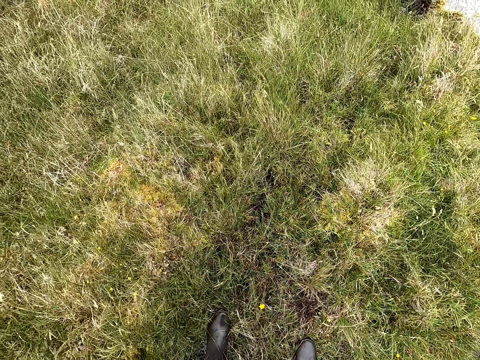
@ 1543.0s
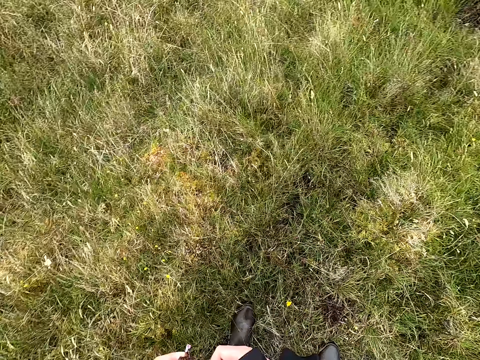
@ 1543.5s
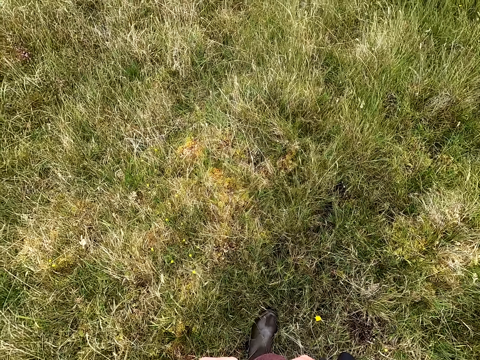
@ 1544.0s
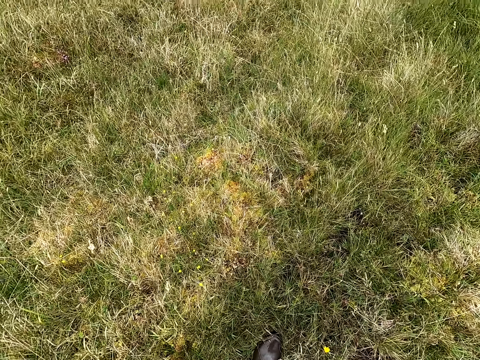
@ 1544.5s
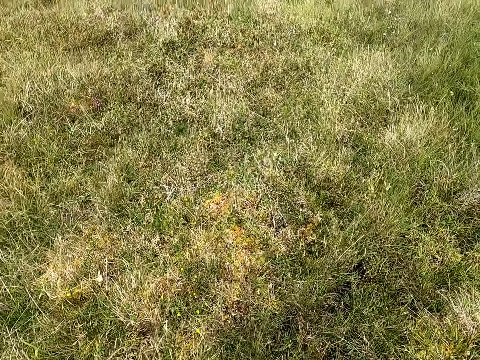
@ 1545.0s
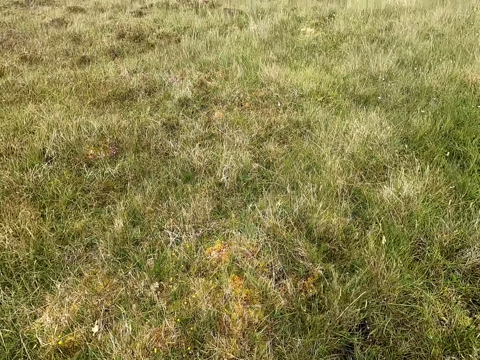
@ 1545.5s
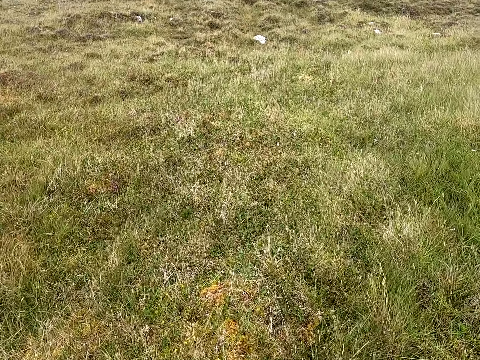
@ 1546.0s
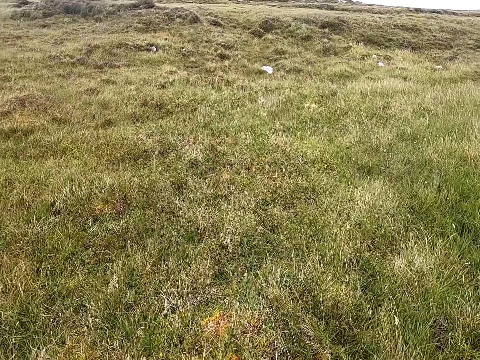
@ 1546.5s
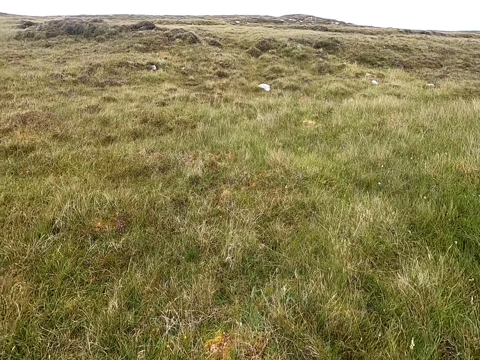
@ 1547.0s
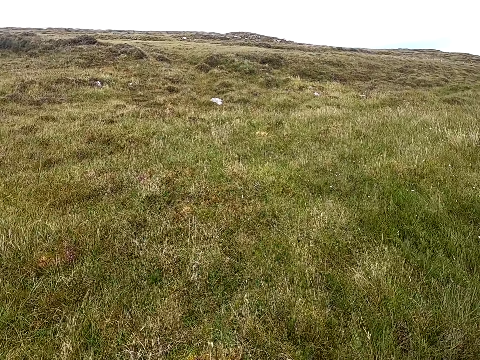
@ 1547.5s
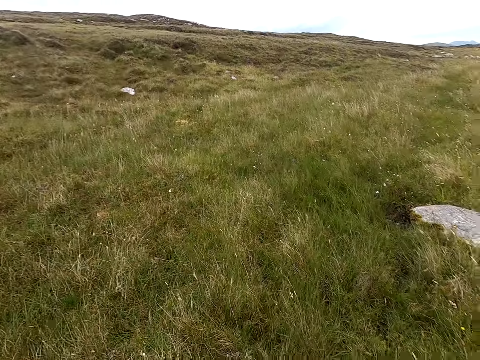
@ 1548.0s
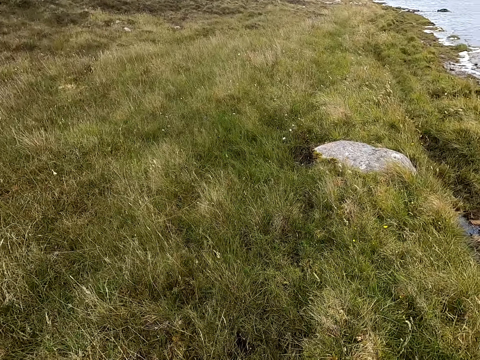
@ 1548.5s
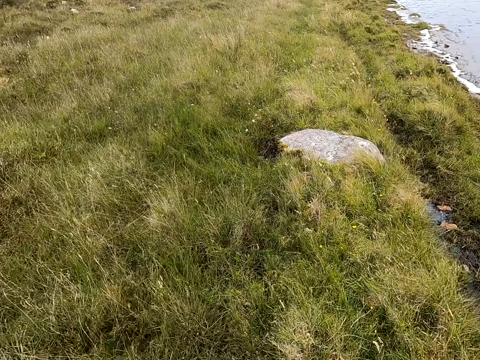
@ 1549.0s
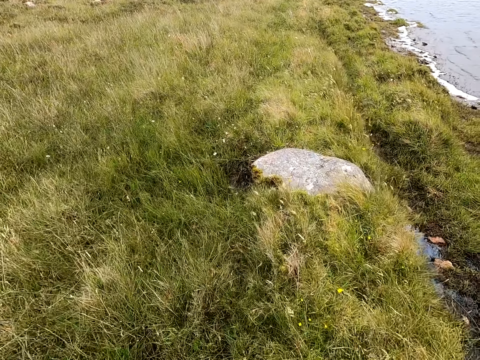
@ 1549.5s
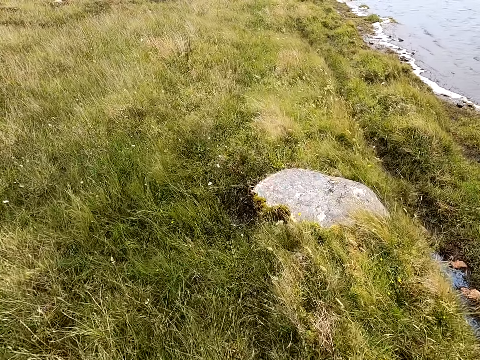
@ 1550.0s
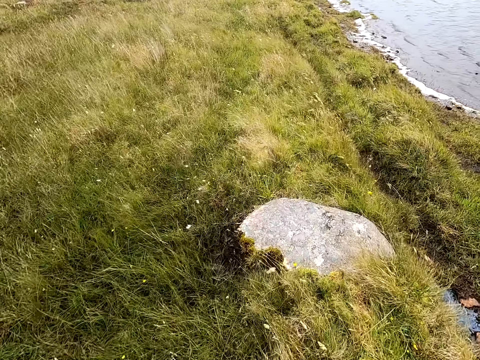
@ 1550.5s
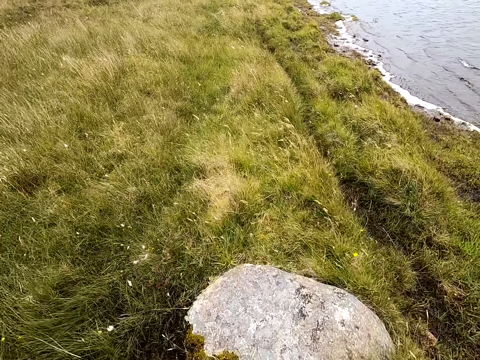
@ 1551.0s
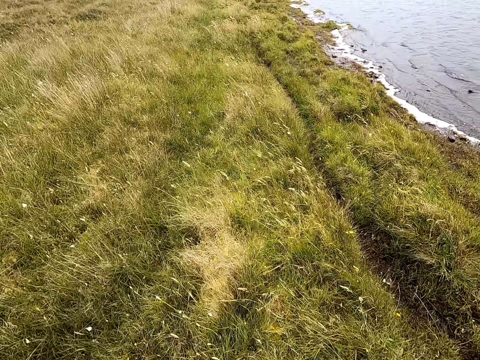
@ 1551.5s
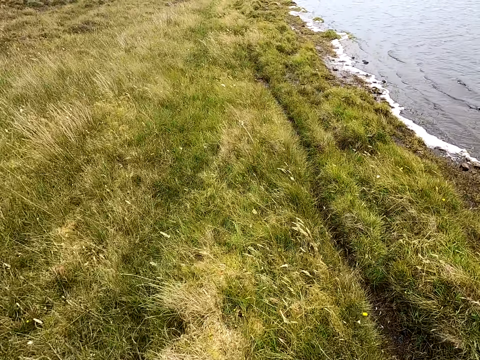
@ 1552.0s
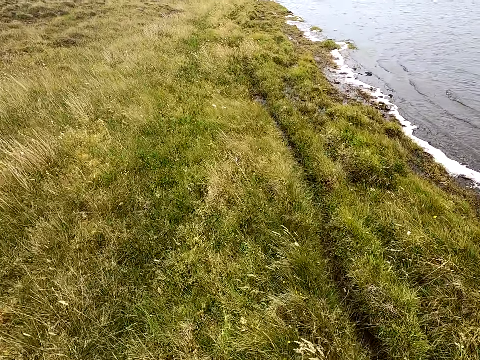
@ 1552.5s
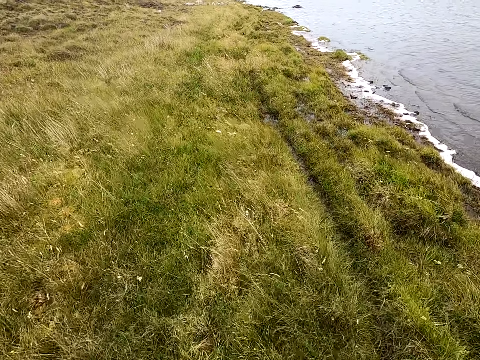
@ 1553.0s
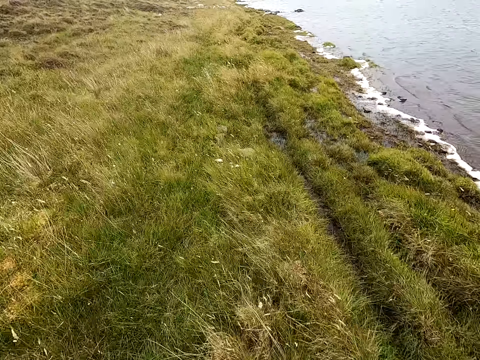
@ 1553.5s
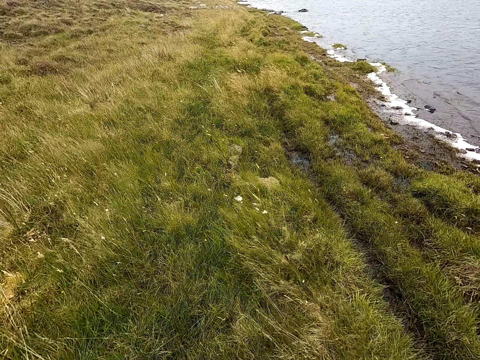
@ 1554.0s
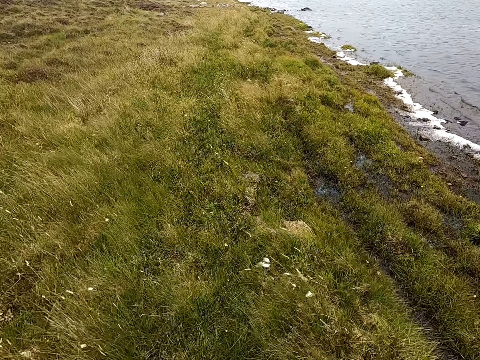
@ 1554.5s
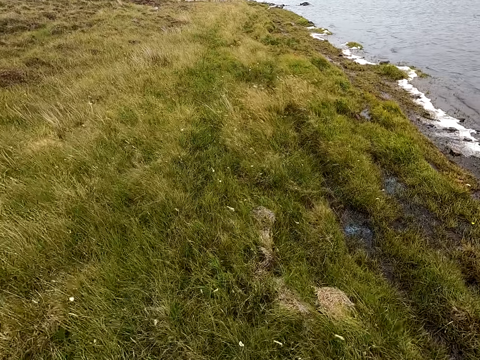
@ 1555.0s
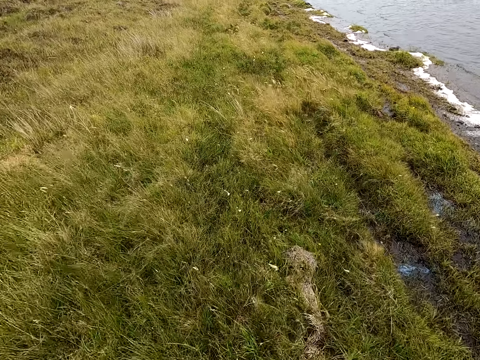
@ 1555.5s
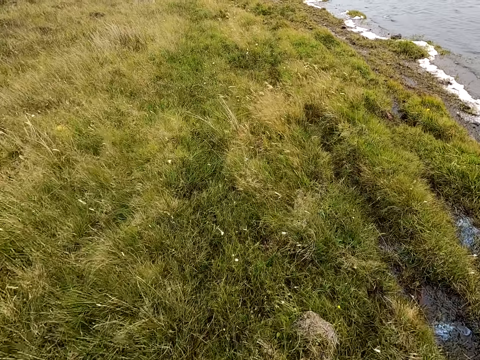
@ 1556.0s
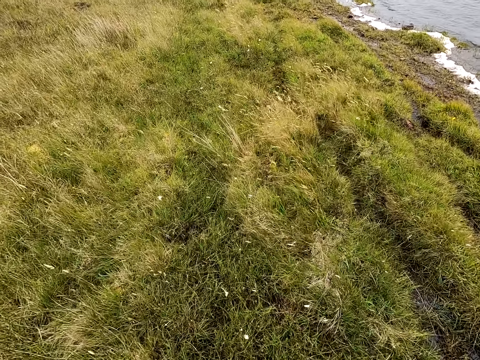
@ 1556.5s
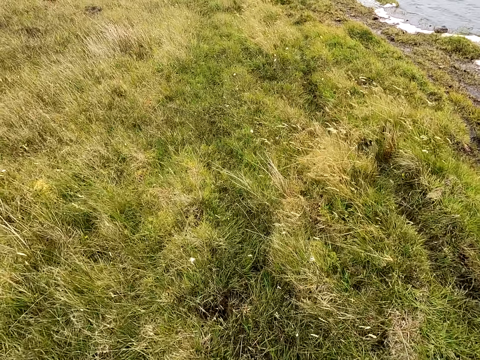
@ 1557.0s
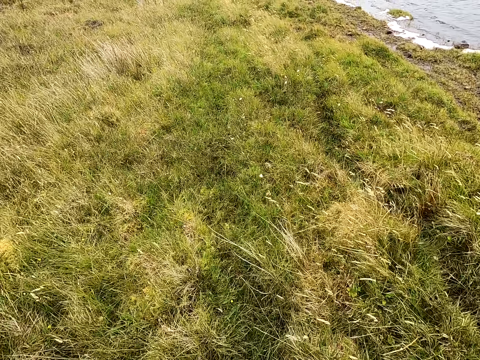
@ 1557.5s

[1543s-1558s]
The camera wearer looks around. They look around again. They hold the plant. They stare around the field. They walk.

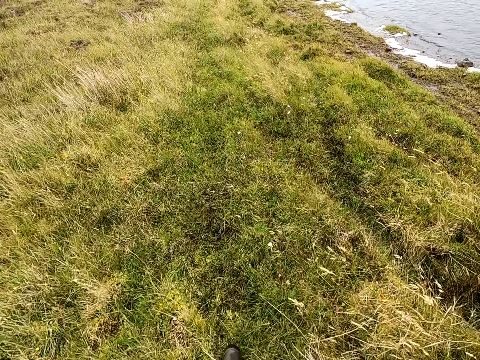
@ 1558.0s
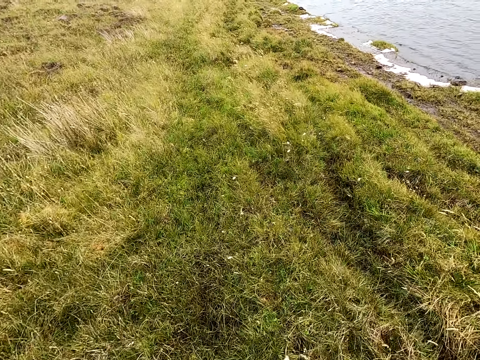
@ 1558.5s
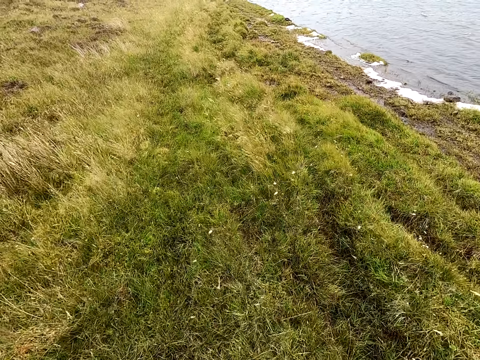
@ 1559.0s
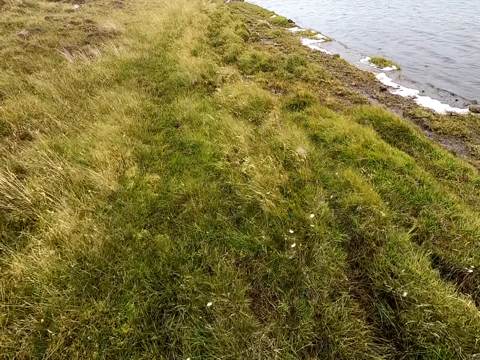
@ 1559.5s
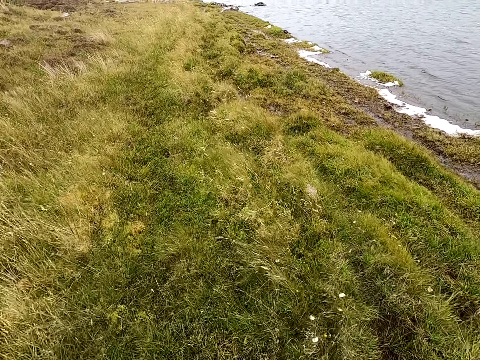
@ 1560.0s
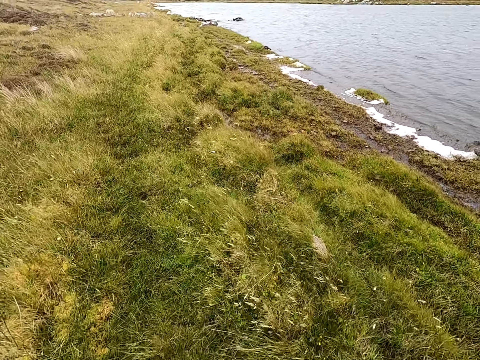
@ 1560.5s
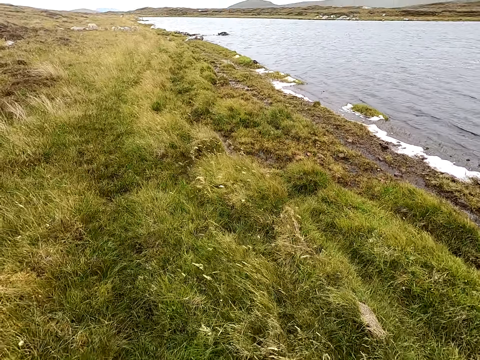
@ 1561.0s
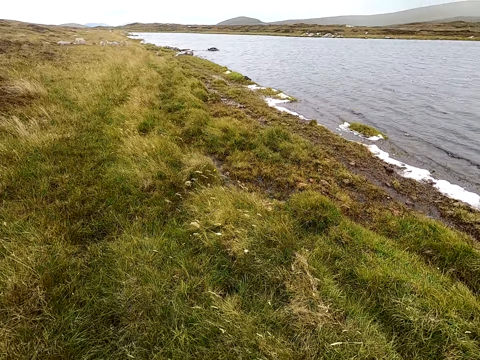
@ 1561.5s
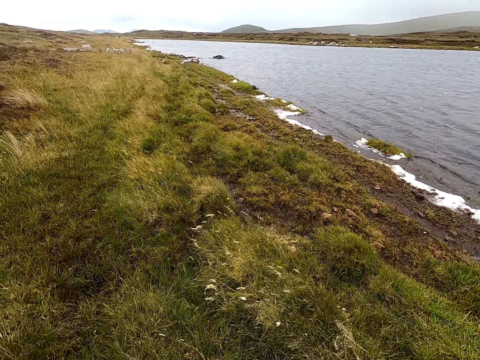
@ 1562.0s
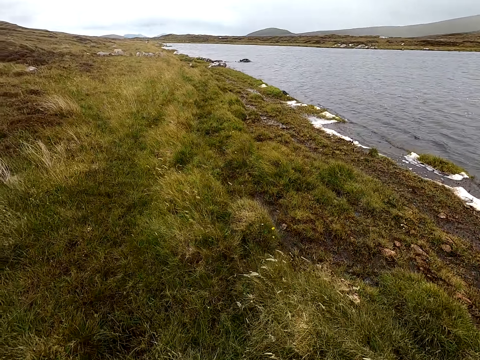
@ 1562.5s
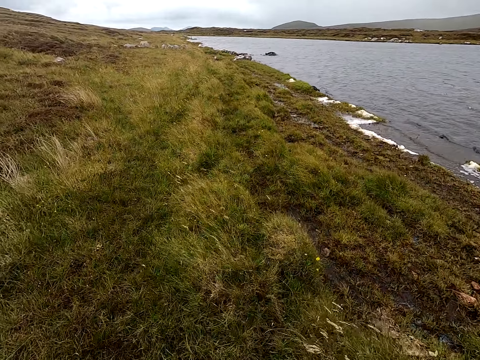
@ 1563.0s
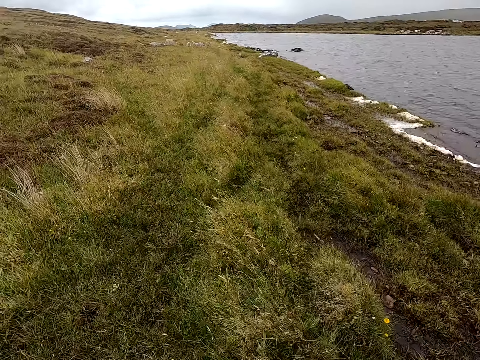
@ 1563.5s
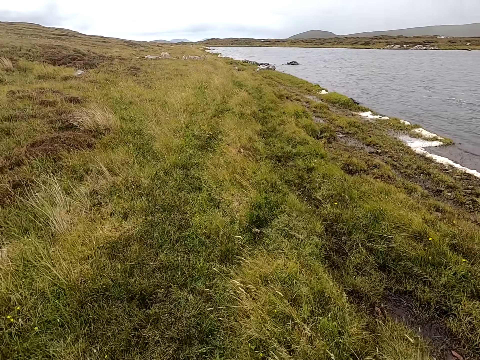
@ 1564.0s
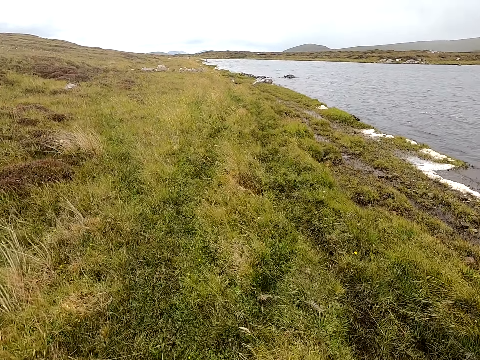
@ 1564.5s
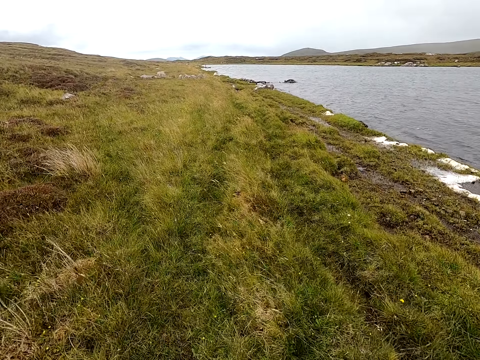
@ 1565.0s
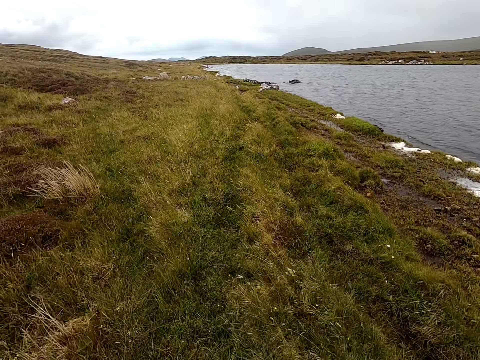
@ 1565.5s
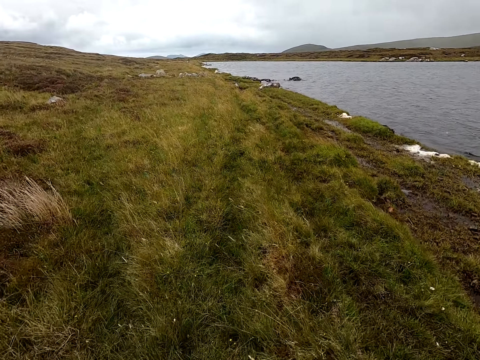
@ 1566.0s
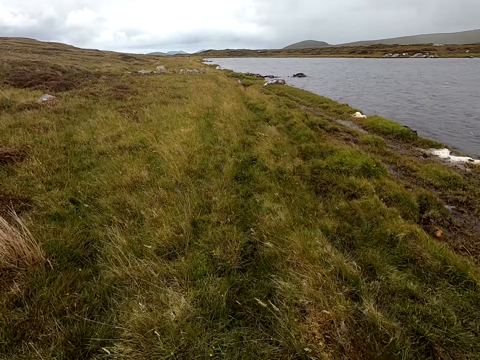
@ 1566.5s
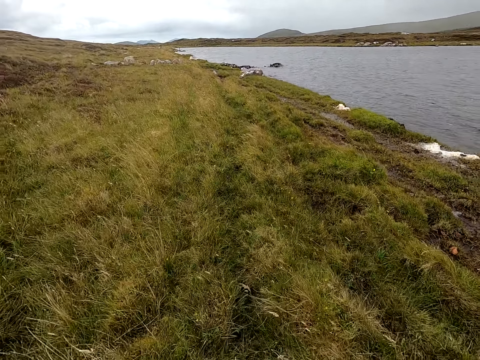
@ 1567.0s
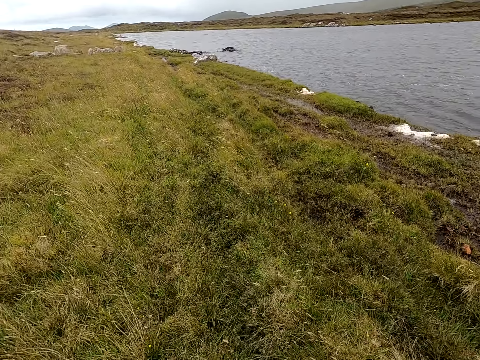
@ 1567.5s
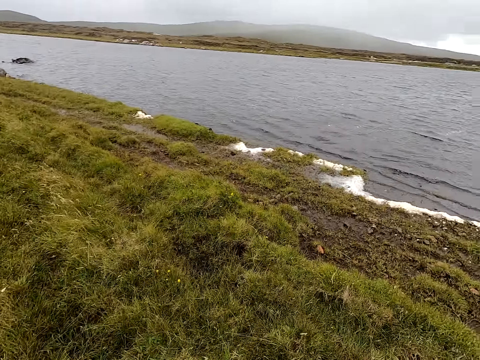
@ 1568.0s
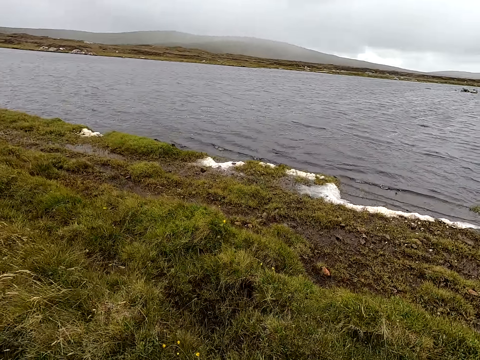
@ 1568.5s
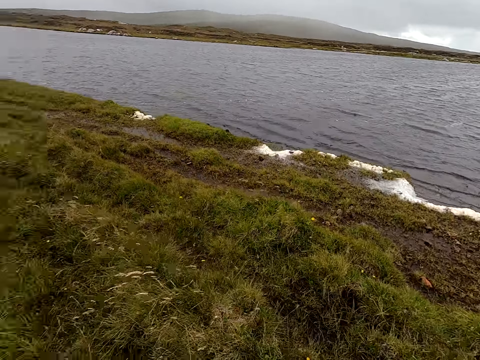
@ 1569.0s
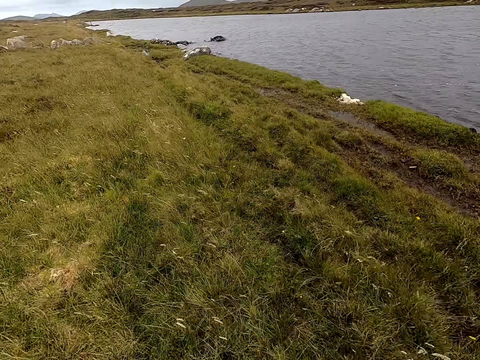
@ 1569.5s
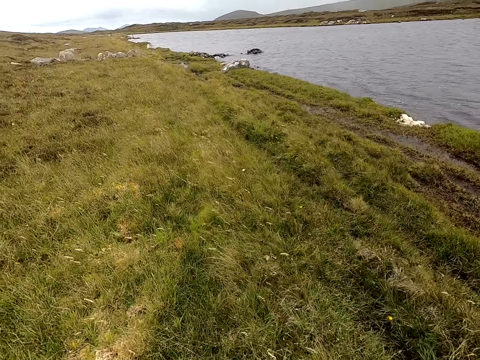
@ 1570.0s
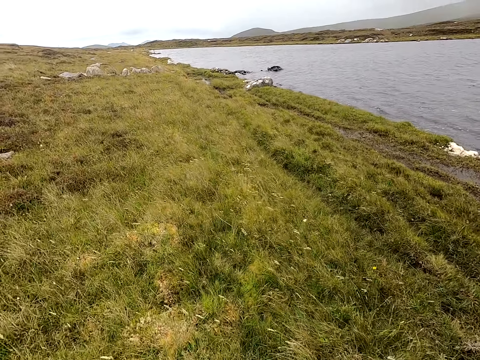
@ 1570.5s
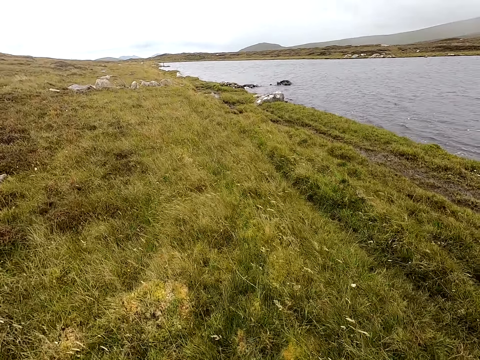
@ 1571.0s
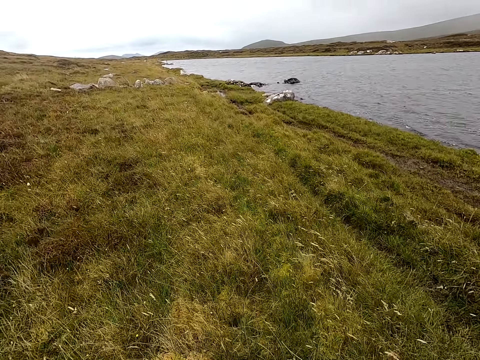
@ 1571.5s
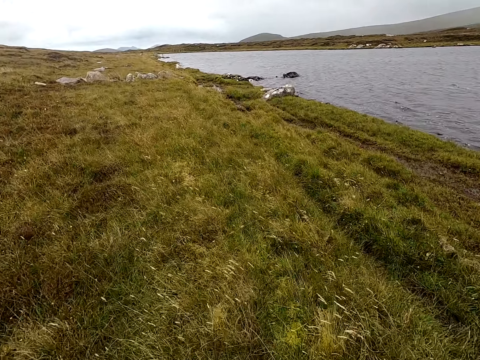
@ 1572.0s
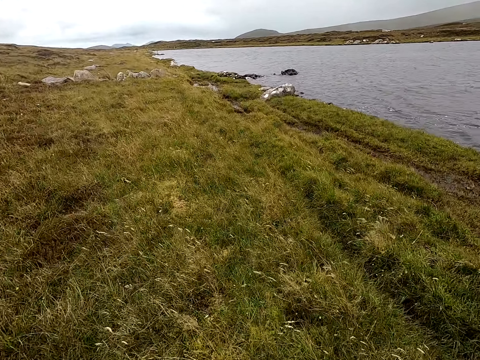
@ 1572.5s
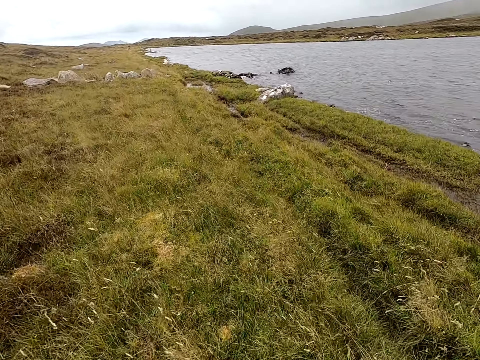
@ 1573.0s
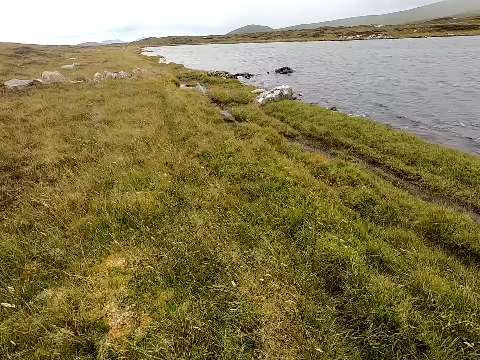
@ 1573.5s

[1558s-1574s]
The camera wearer walks and looks around.
